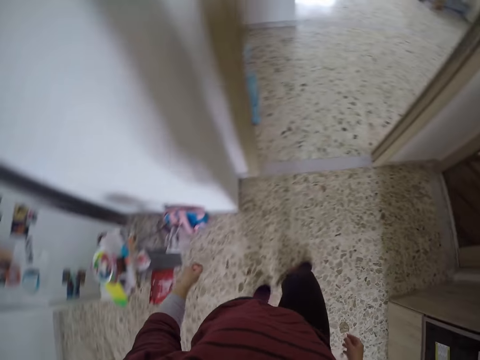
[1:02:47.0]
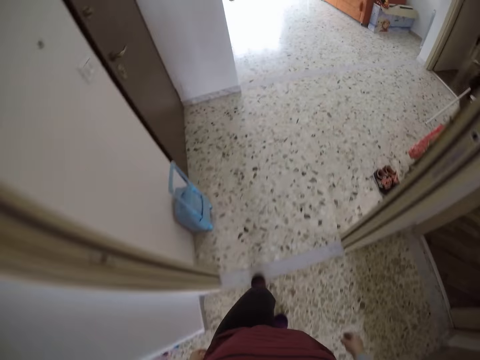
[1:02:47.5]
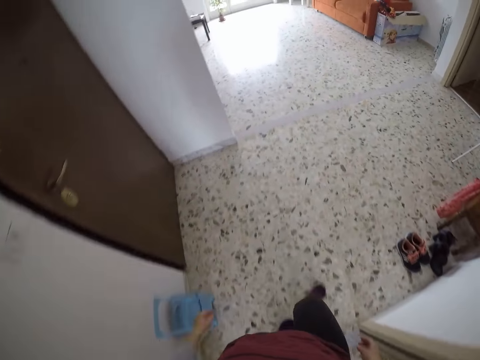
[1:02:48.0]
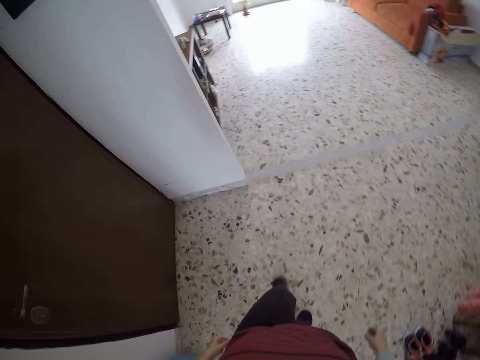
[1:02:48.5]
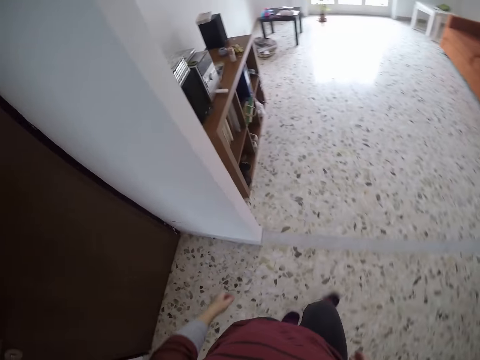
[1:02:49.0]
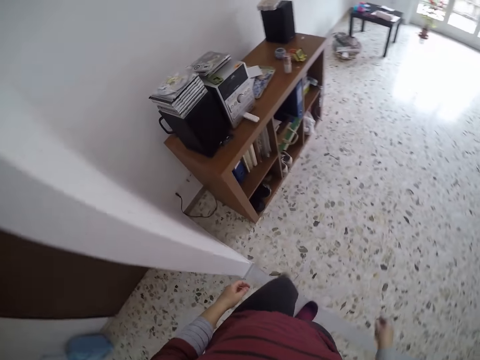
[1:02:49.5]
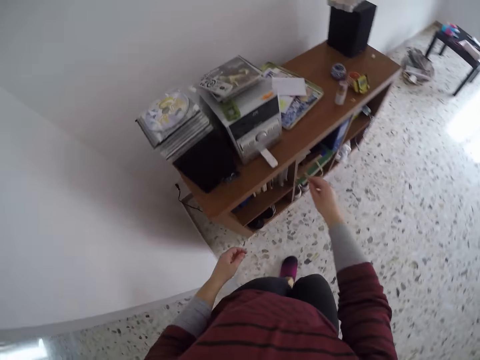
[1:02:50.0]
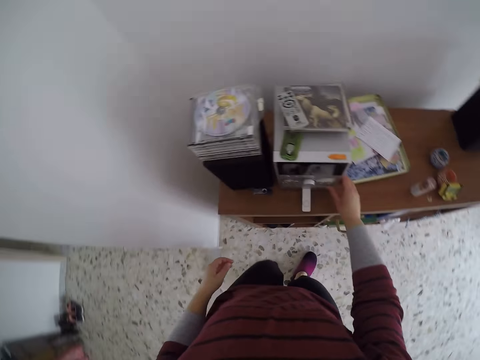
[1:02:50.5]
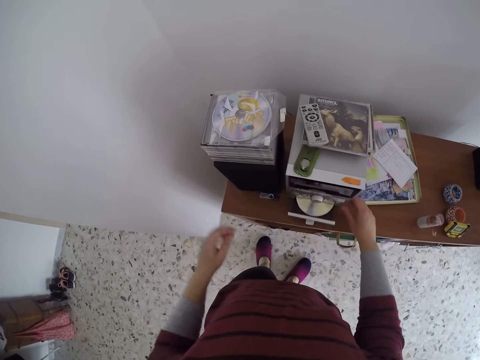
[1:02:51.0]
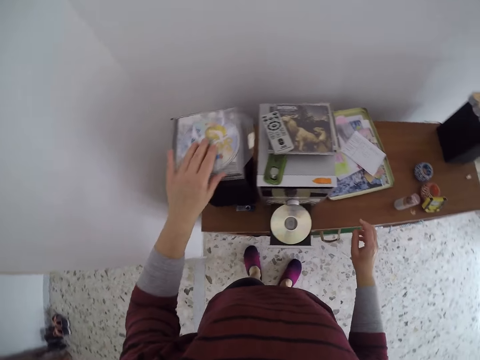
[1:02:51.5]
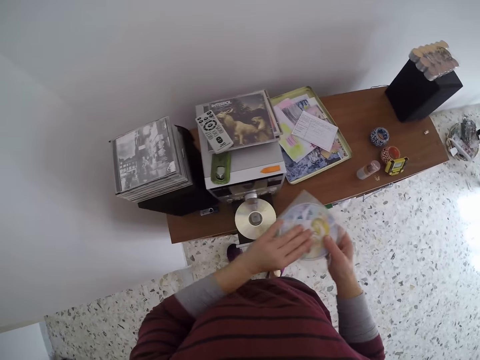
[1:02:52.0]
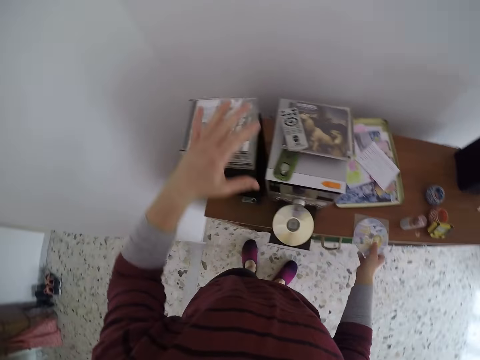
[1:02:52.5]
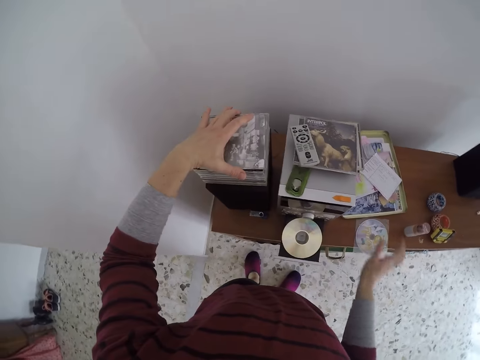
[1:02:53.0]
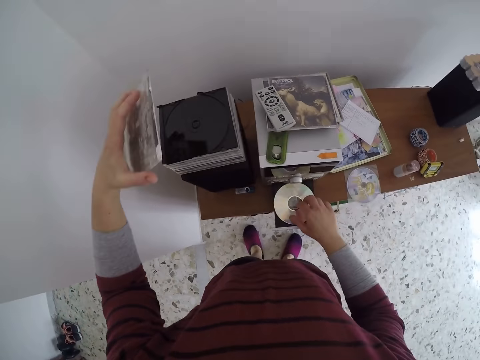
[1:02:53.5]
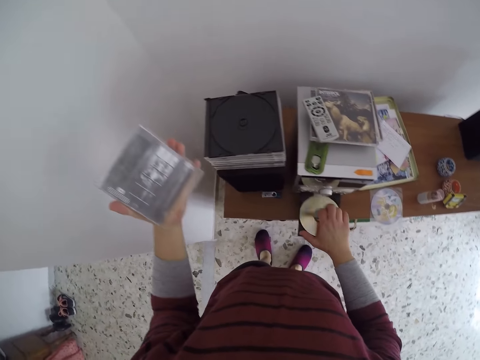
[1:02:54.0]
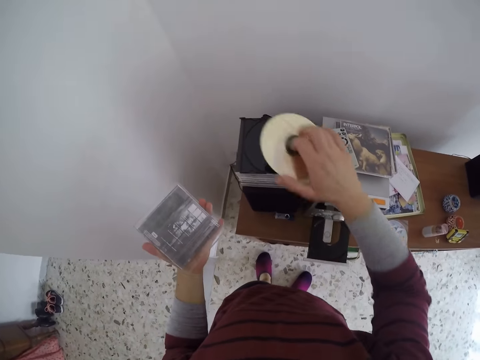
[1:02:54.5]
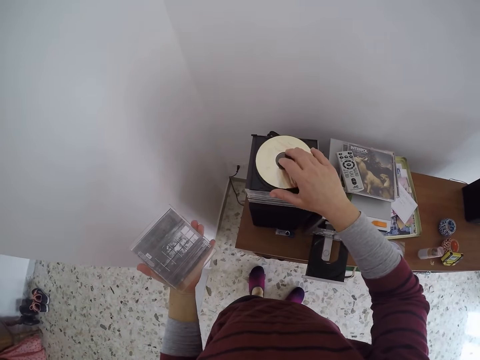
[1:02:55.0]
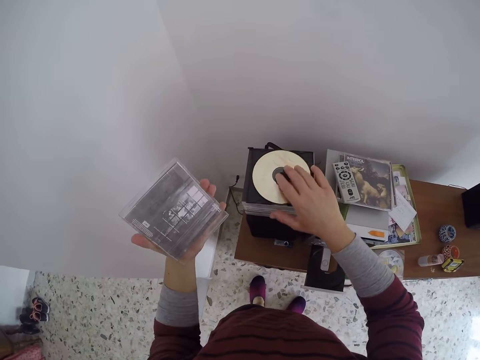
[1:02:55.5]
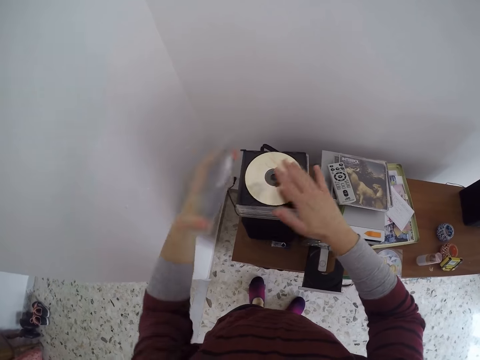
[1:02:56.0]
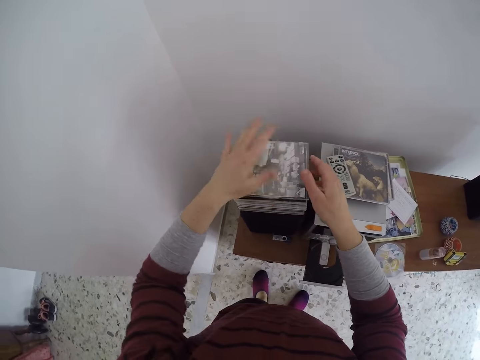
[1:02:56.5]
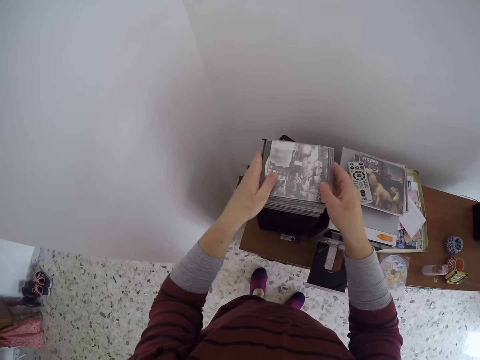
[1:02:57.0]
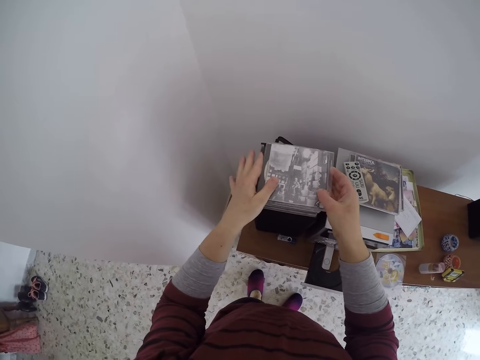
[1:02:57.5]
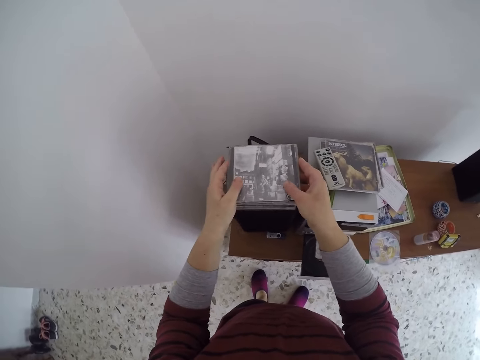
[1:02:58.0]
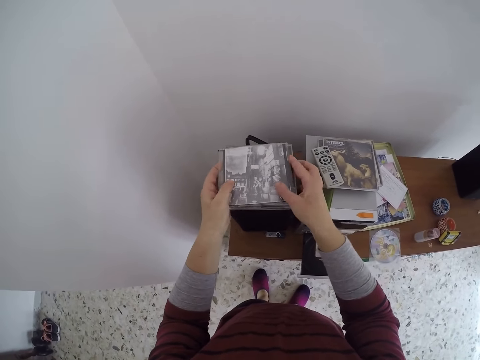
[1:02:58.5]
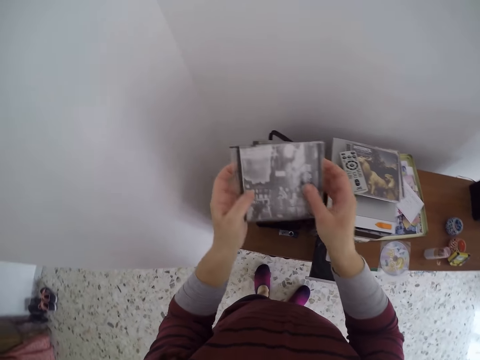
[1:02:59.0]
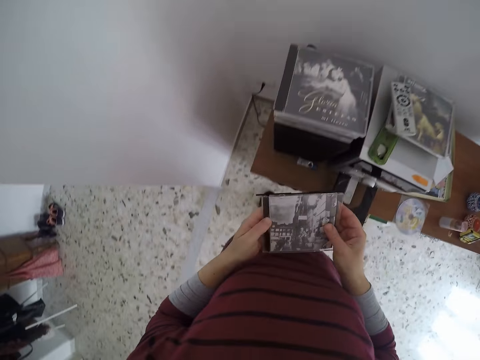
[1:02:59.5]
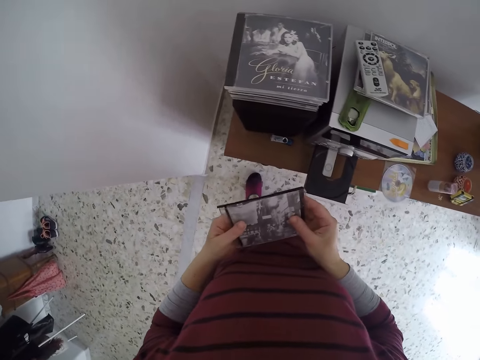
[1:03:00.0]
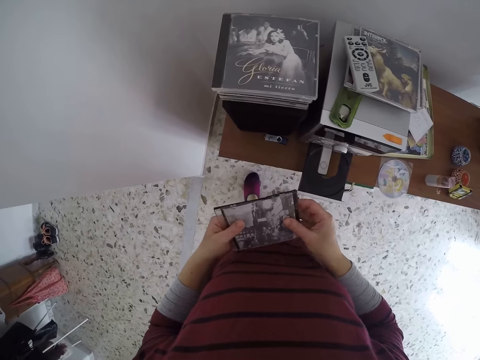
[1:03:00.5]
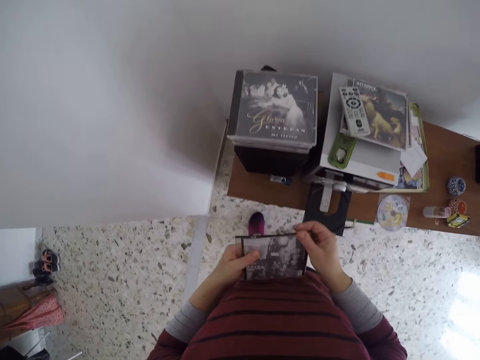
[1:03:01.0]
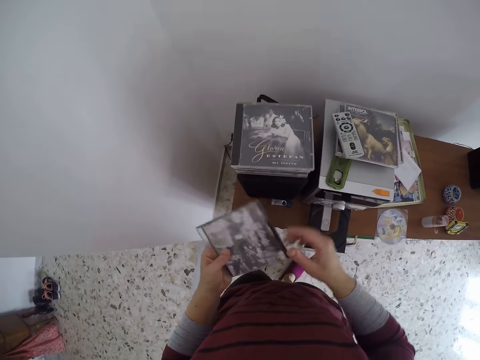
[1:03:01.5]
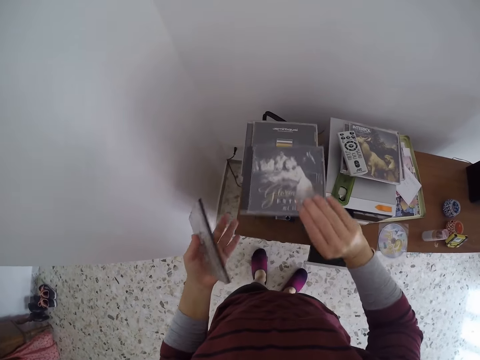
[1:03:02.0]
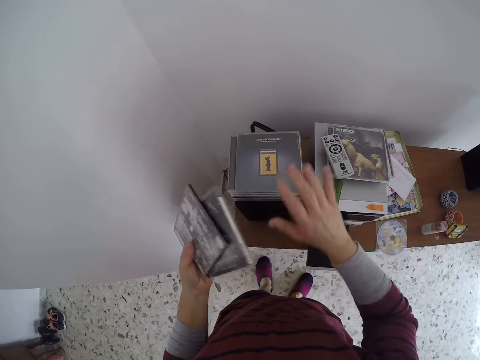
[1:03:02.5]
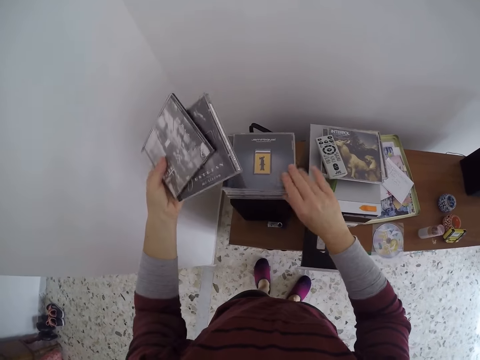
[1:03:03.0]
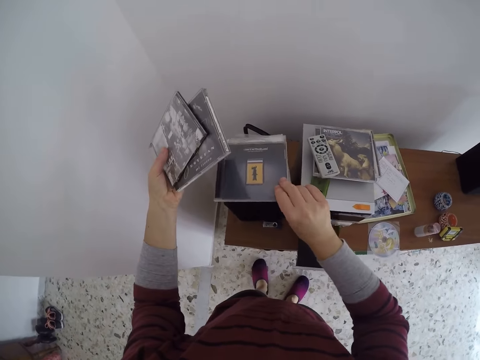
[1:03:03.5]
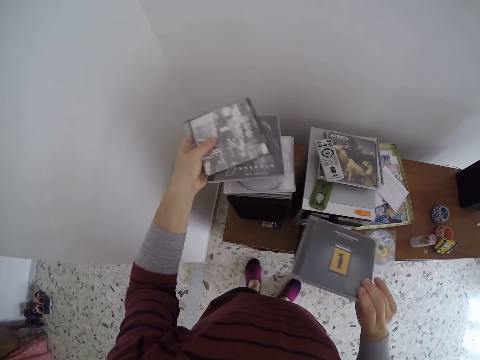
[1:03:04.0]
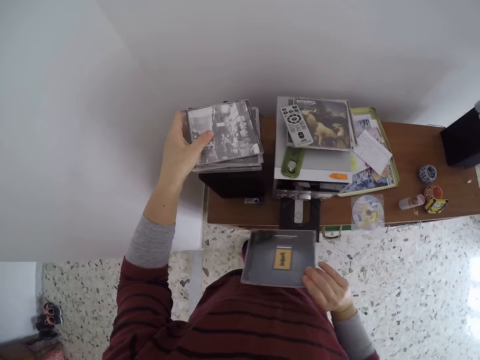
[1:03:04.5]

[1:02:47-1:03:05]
The camera wearer walks around the house. She opens a disc player with her right hand. She presses the DVD player. She takes the compact disk and puts the compact disk on the table. She opens a disc case on a stack with her left hand. She removes a disc from the player with her right hand. She places the disc in the case with her right hand. She closes the disc case with her left hand. She touches the compact disc. She holds the compact disc. She removes a disc case from the stack with her left hand.

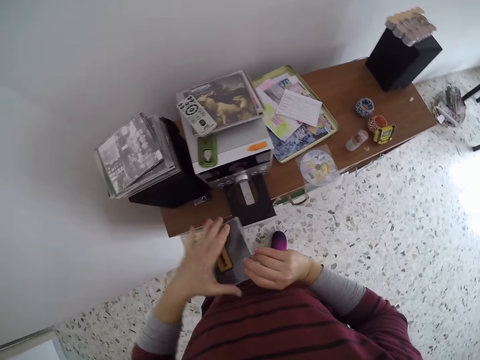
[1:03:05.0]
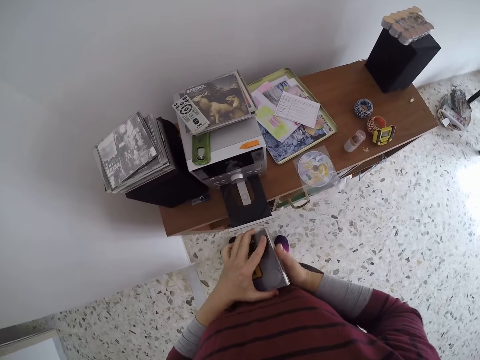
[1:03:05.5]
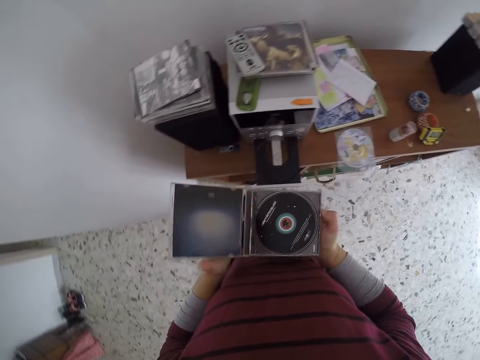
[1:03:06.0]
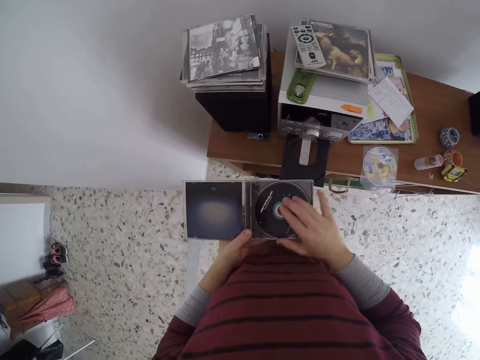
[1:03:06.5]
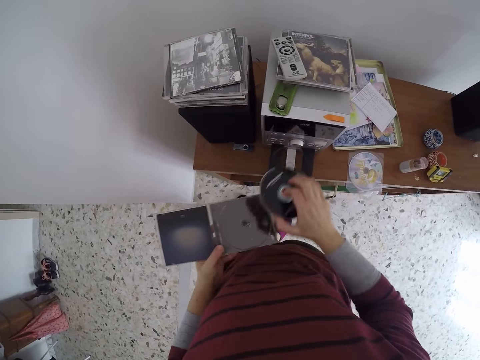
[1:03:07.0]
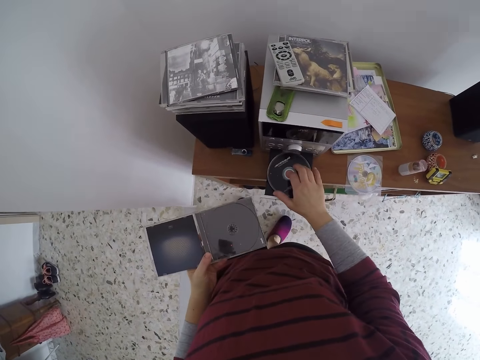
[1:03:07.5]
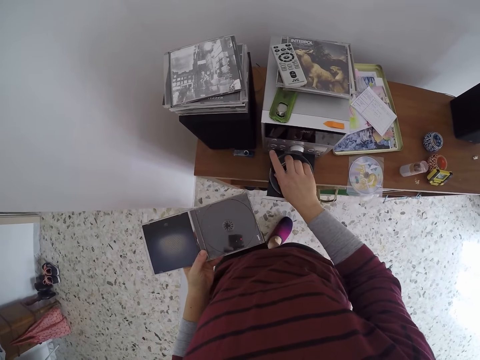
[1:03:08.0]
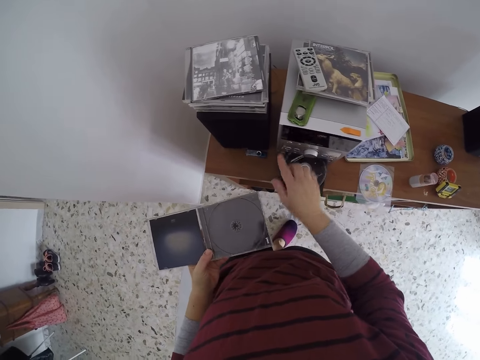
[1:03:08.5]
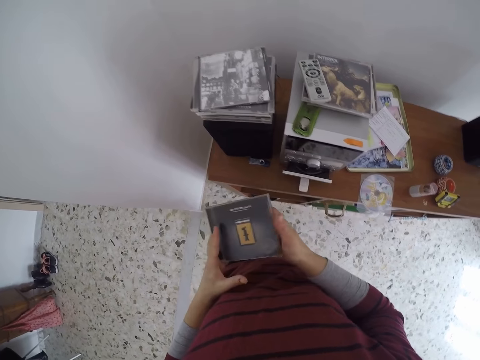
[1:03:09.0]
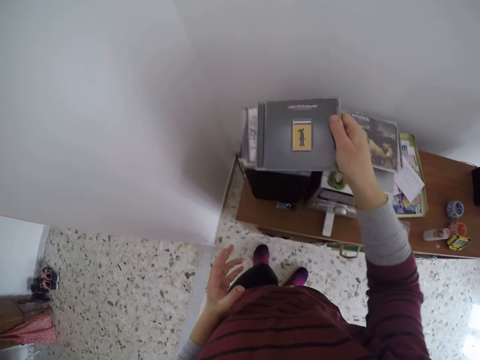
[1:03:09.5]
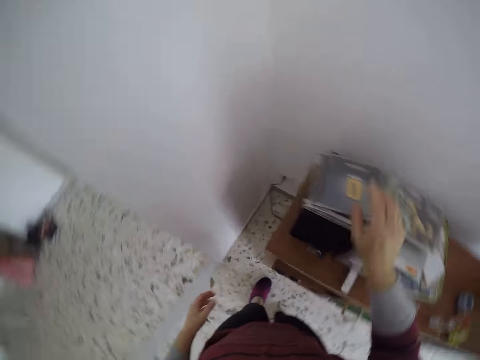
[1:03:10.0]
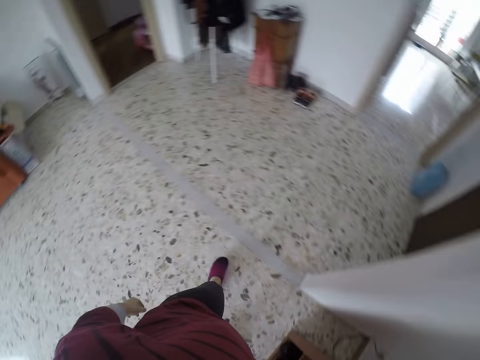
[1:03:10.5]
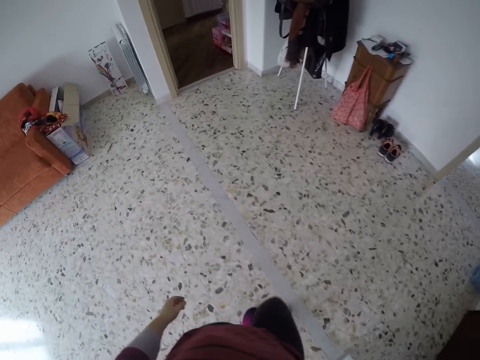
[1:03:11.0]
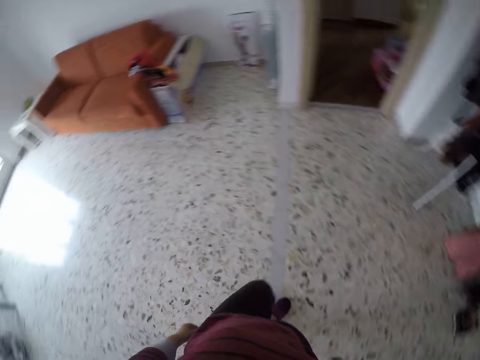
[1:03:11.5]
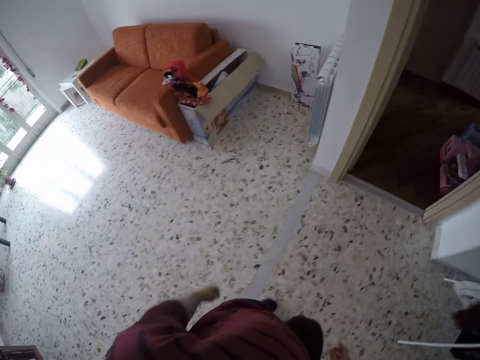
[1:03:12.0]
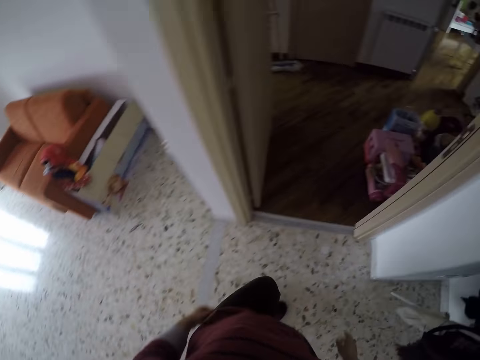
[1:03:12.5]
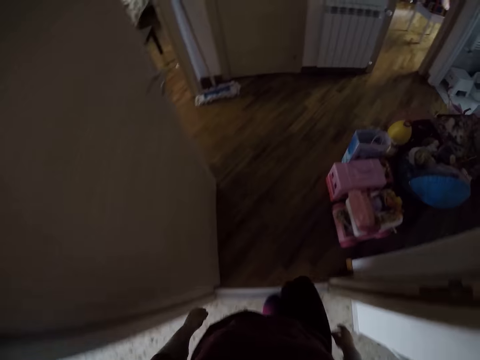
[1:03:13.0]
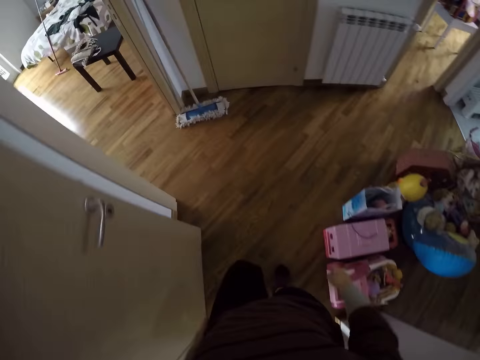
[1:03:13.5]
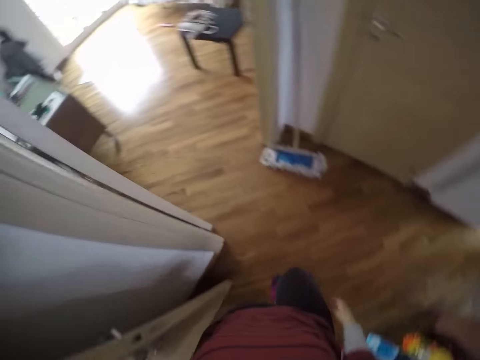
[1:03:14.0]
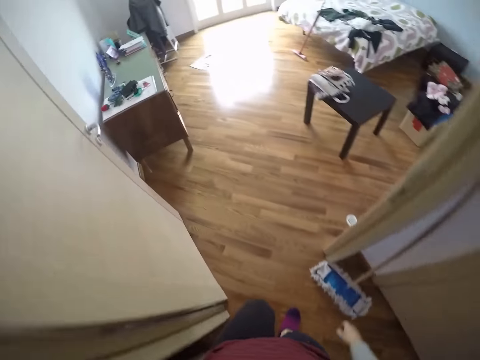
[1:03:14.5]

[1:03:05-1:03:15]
The camera wearer puts compact discs on something. They open a disc case. They place the disc from the case in a disc player. They close the disc player. They place the disc case on the stack. They walk around the house.
